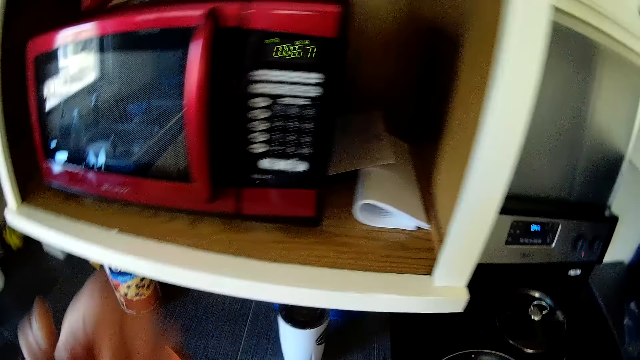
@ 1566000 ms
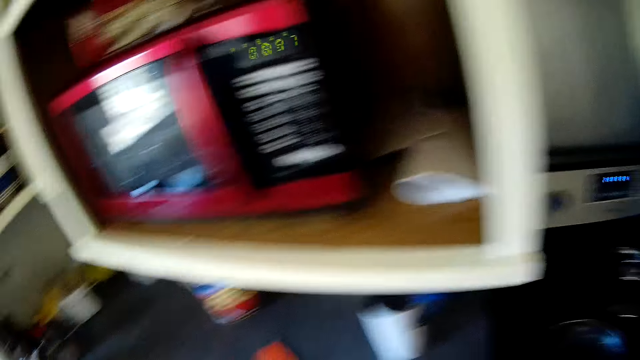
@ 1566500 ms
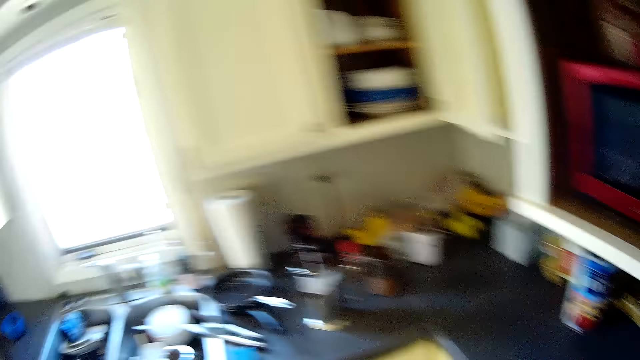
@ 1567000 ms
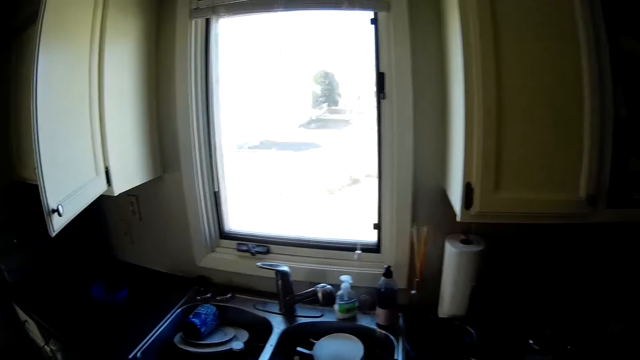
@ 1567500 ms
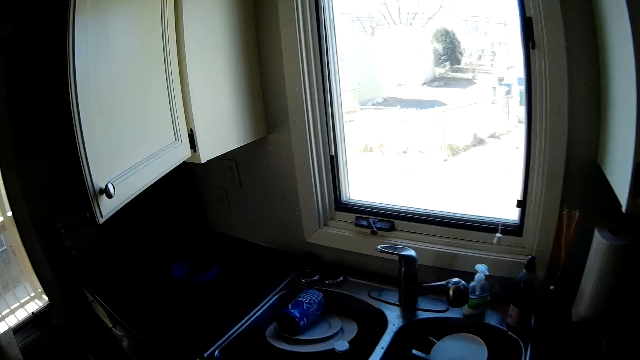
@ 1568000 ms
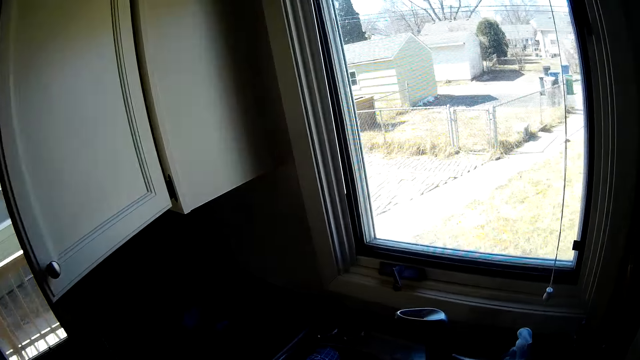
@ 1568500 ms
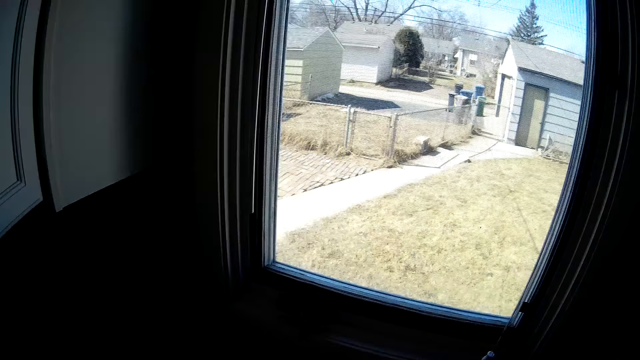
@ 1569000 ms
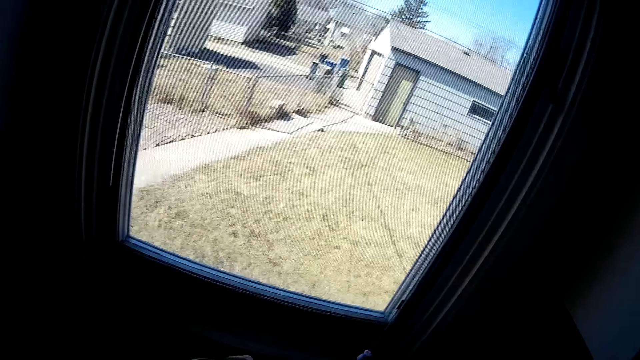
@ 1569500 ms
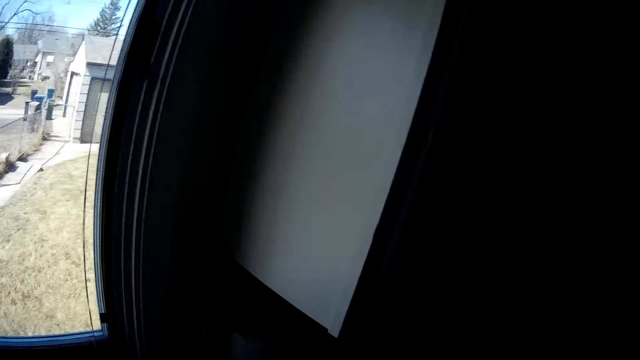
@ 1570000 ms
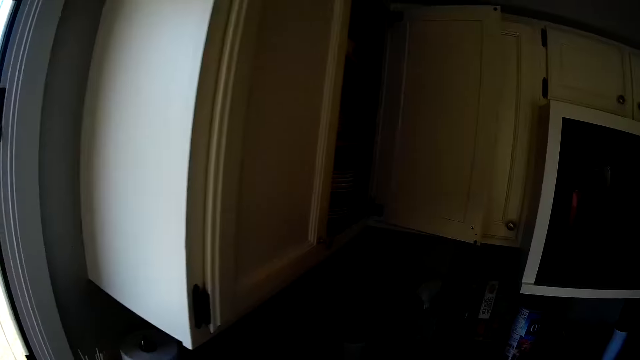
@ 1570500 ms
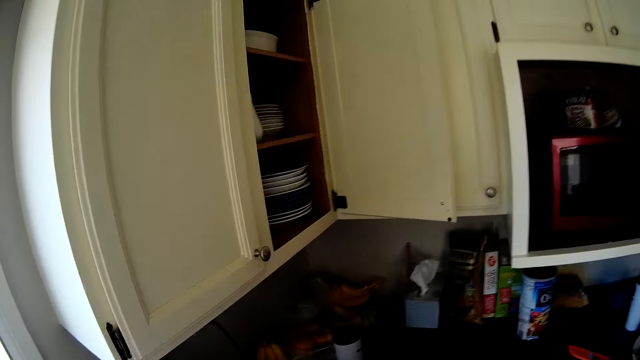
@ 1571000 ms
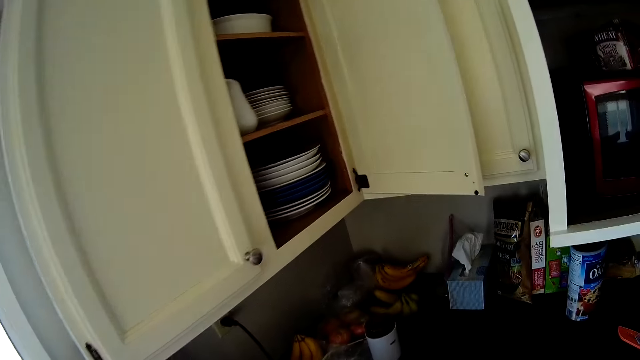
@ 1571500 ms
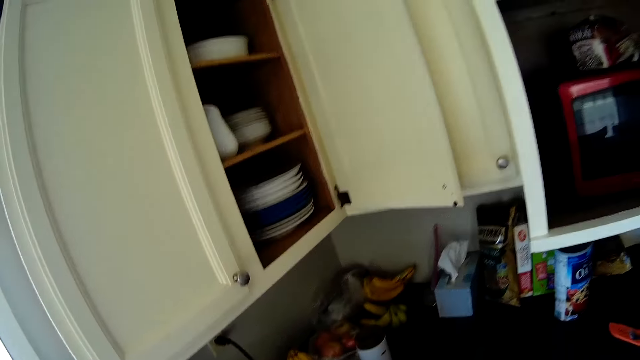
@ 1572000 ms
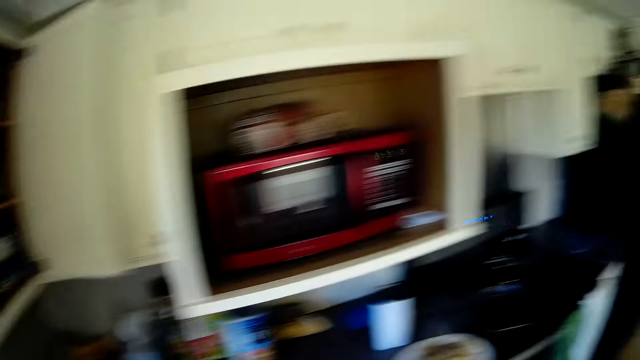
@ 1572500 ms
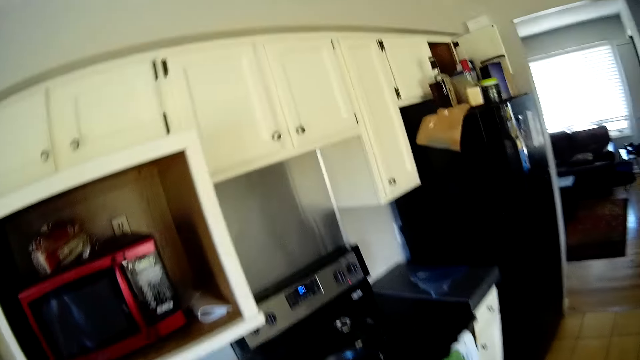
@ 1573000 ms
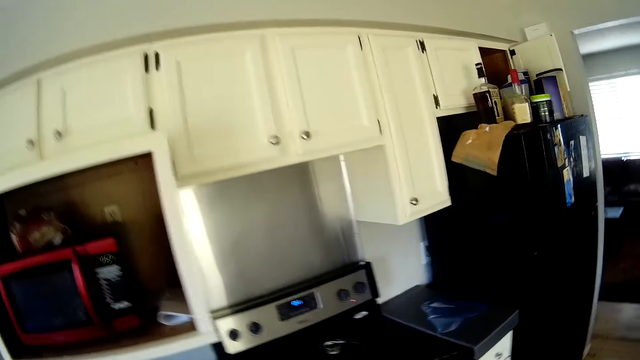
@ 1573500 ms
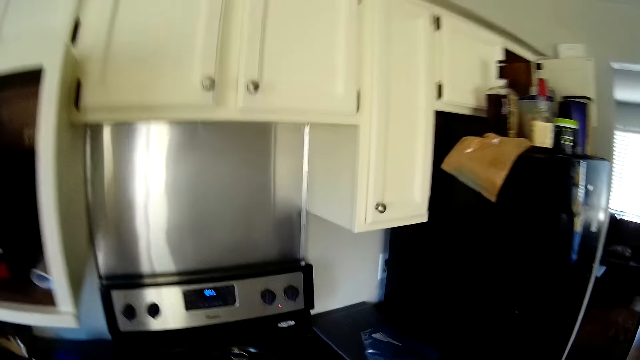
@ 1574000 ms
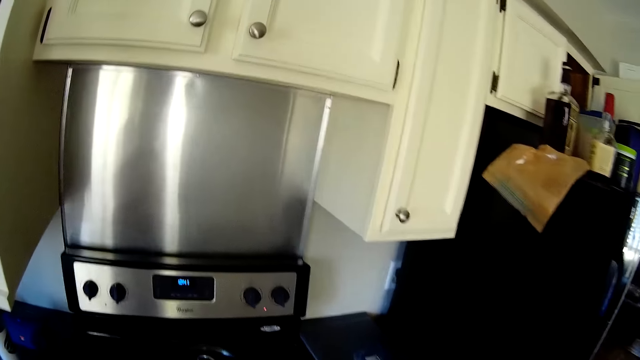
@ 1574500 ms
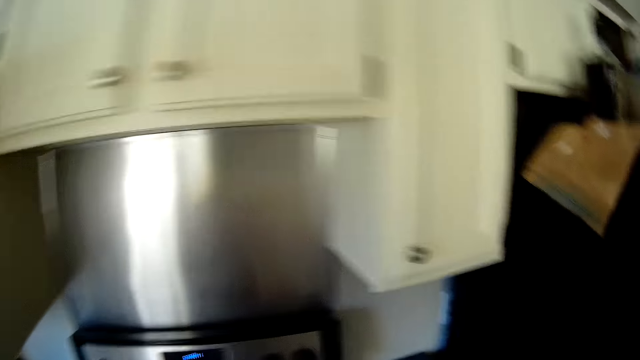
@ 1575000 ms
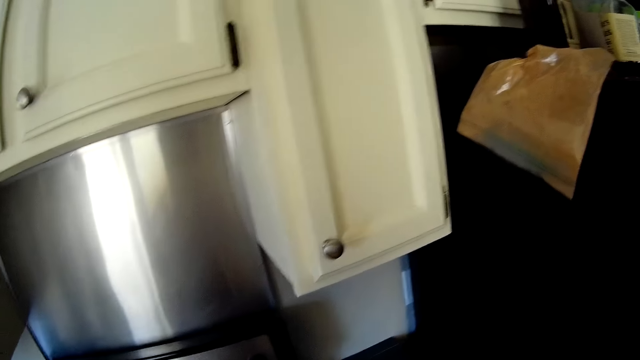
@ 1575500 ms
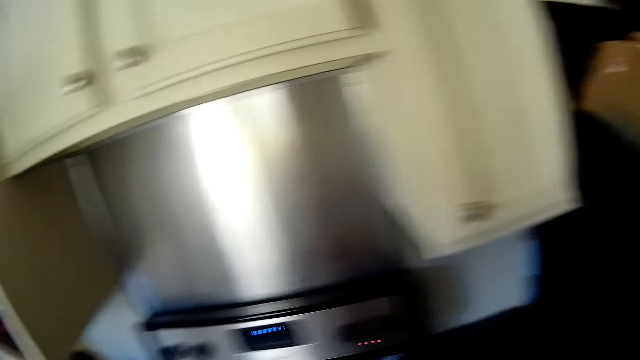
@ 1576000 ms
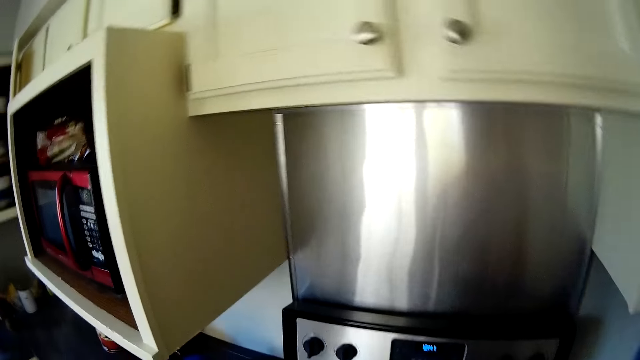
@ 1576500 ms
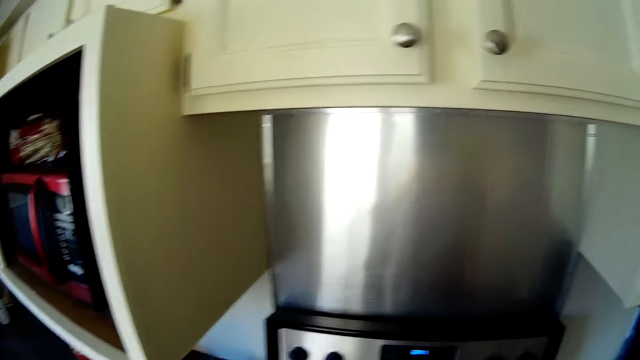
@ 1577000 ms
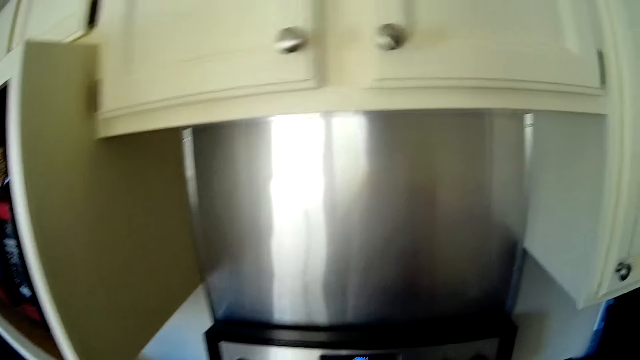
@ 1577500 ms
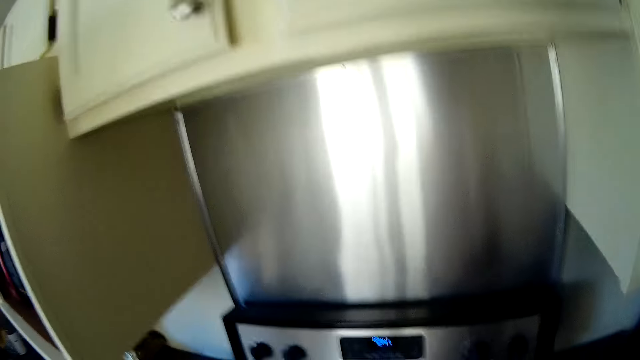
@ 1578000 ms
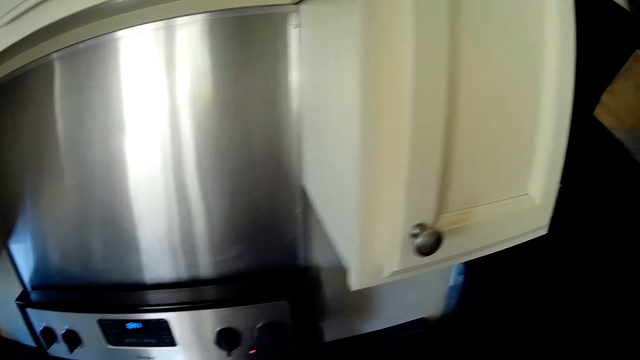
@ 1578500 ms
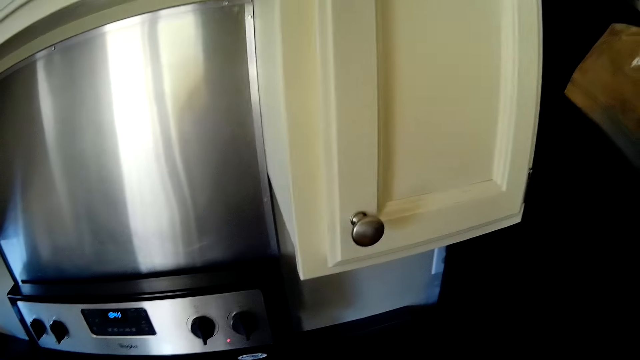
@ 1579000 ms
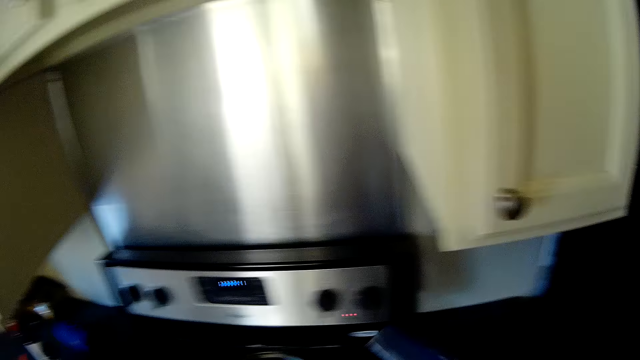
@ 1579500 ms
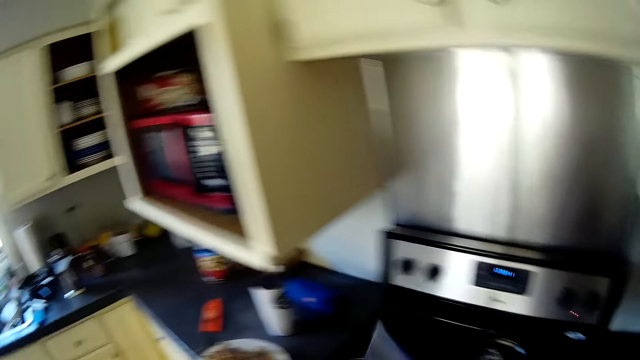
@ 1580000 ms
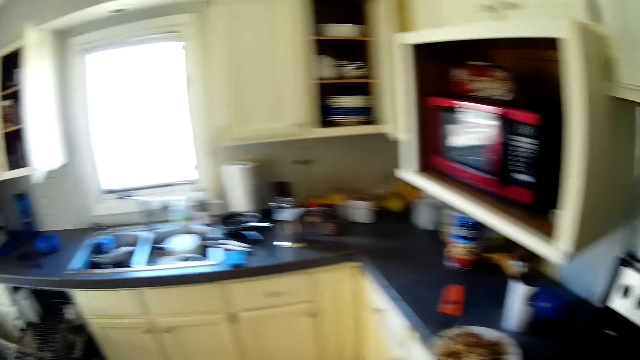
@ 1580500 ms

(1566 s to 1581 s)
The camera wearer moves around the kitchen. They stare outside through a kitchen window. They move around the kitchen. They stare around the kitchen.

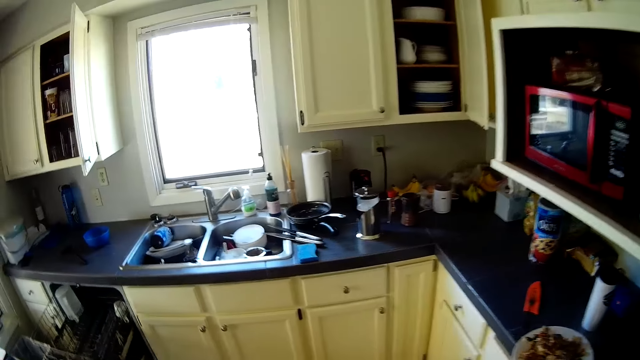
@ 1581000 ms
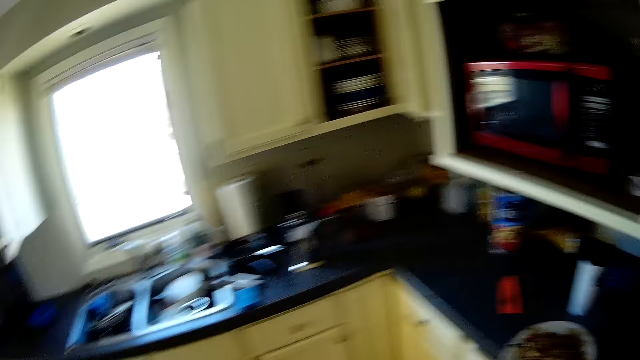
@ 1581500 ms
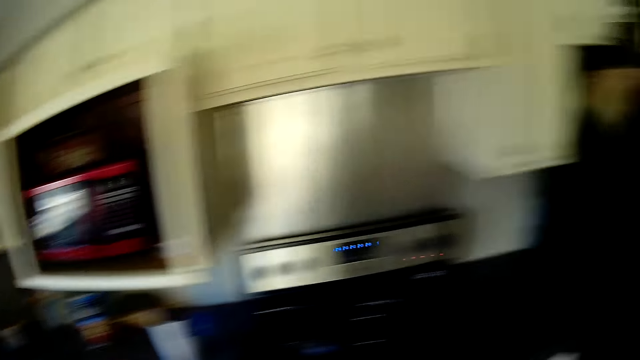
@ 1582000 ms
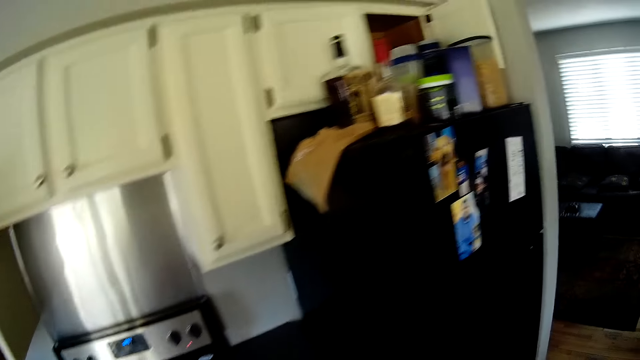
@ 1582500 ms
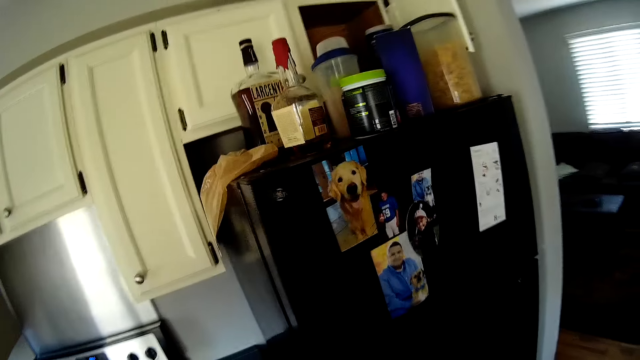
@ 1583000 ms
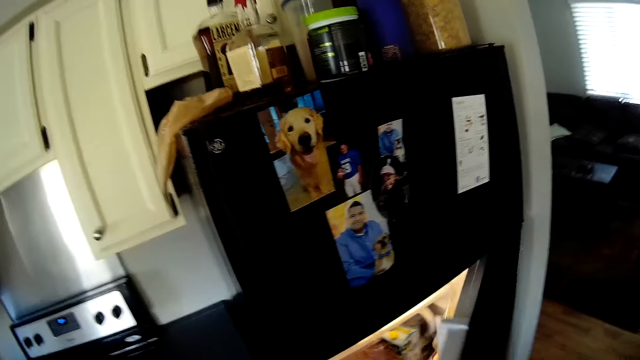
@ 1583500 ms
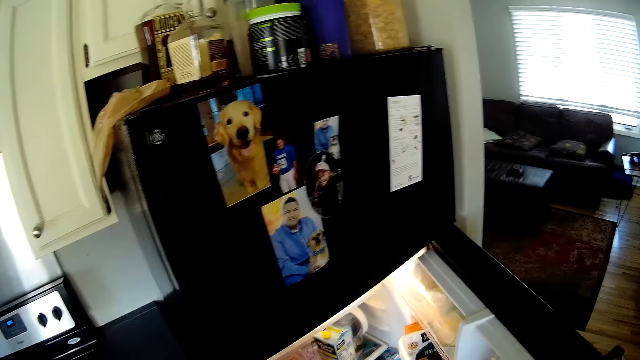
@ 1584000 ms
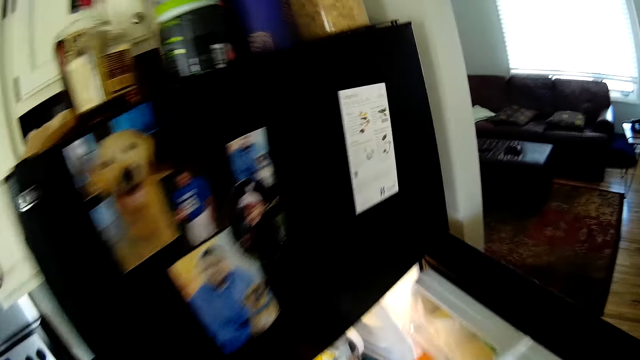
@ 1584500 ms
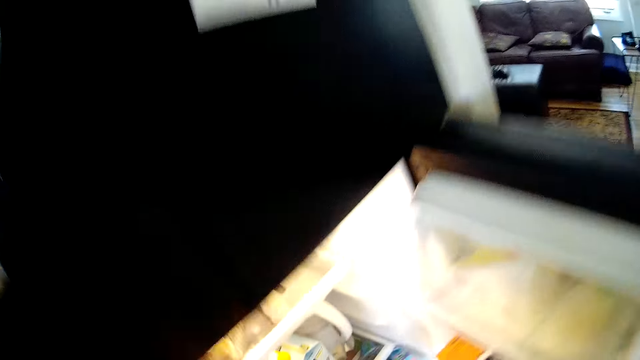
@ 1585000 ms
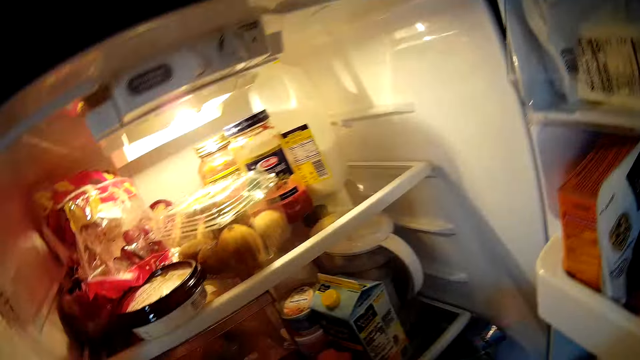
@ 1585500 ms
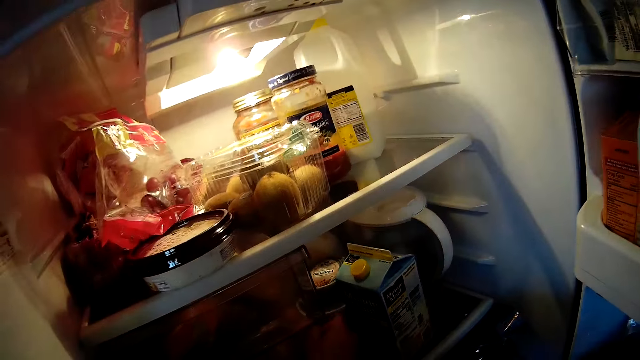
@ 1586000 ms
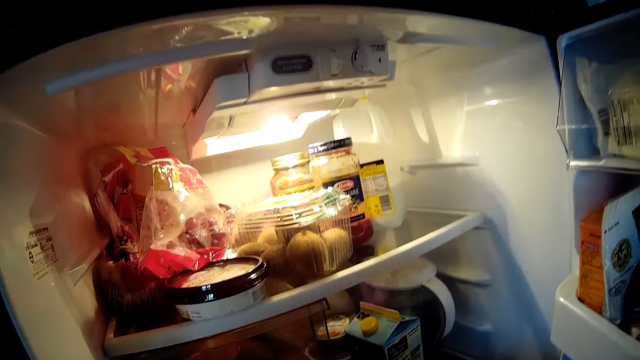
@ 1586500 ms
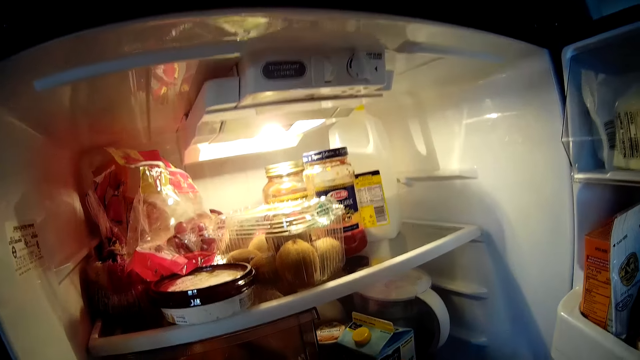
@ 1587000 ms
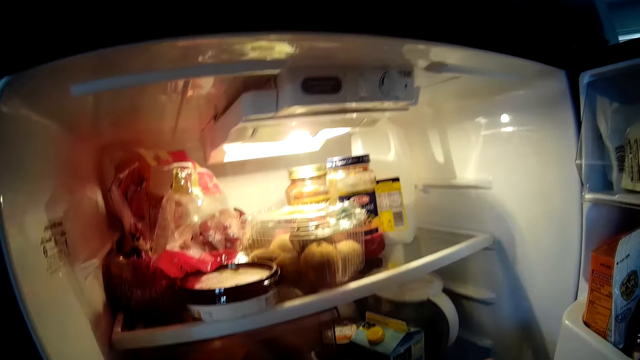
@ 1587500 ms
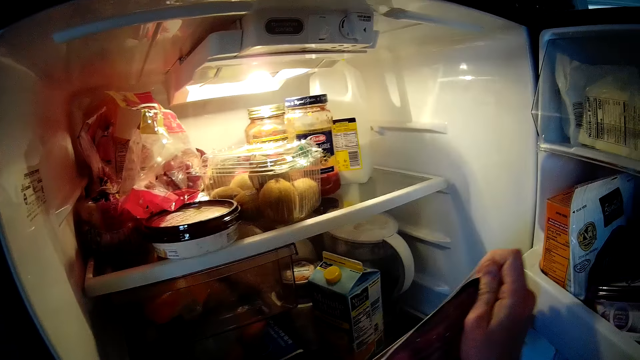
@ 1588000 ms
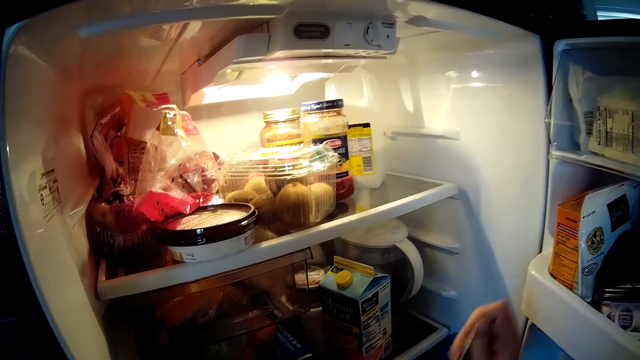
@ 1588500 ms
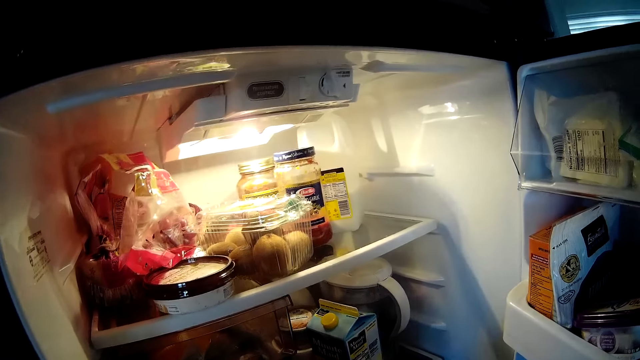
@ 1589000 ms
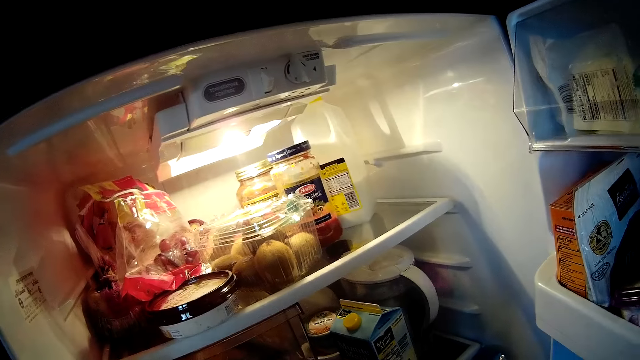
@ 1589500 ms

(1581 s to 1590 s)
The camera wearer moves around the kitchen. He opens the fridge with his right hand. He picks up a sachet from the fridge.
